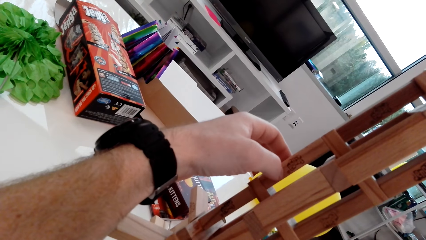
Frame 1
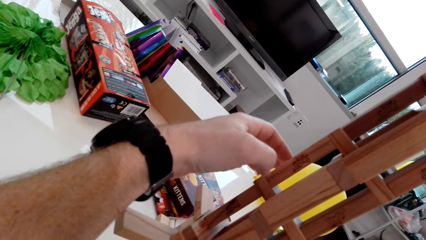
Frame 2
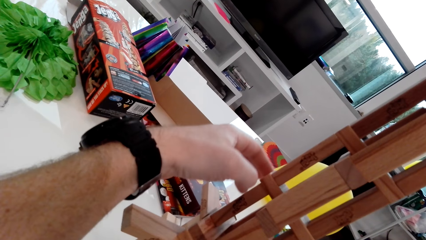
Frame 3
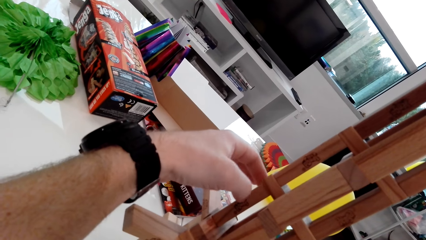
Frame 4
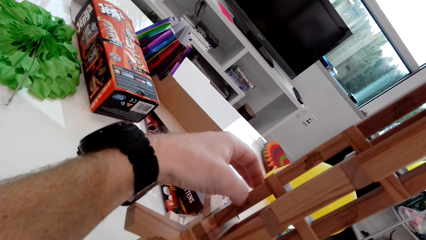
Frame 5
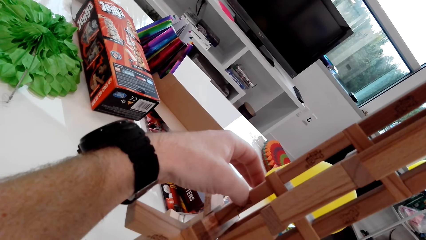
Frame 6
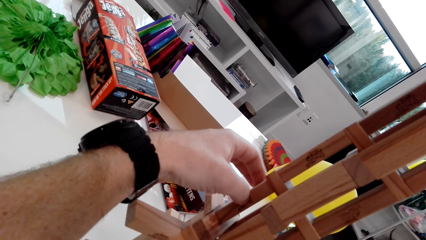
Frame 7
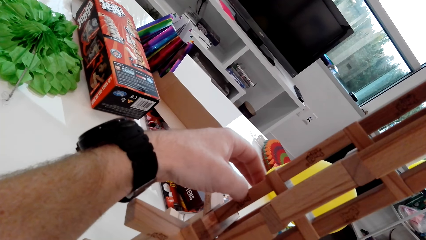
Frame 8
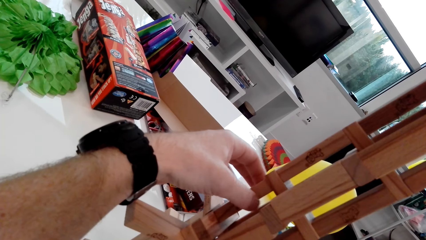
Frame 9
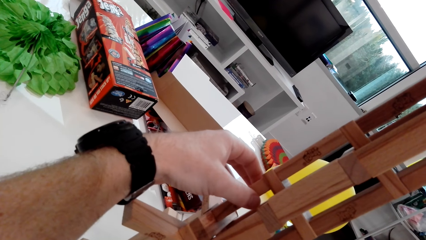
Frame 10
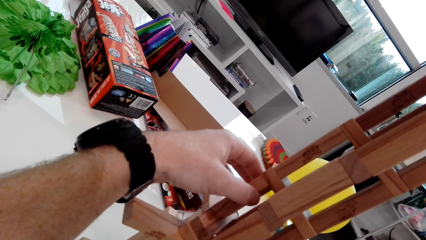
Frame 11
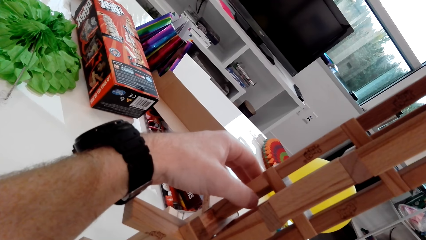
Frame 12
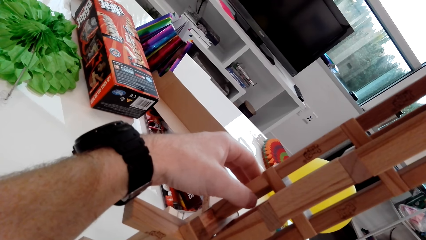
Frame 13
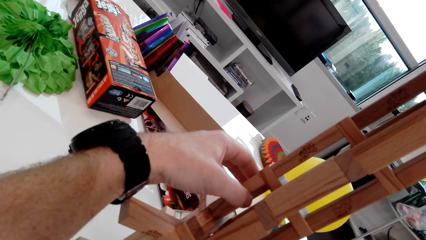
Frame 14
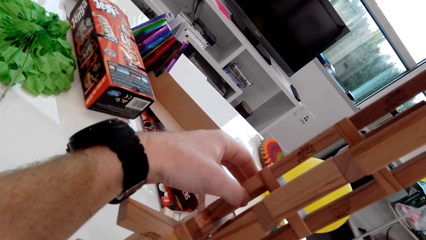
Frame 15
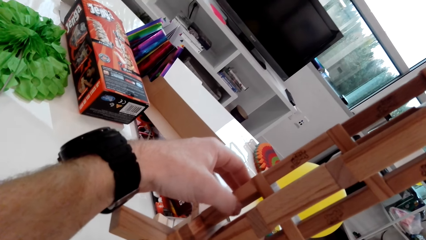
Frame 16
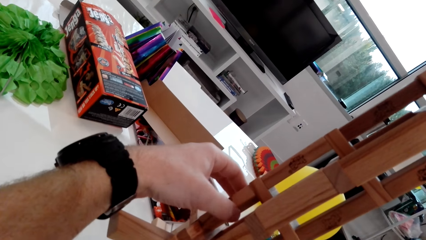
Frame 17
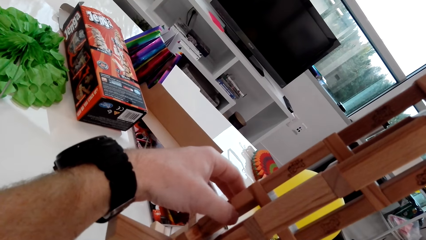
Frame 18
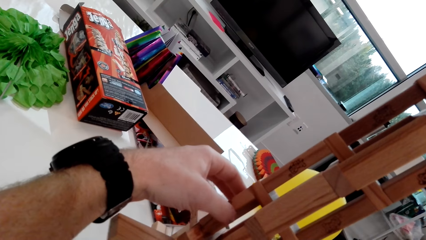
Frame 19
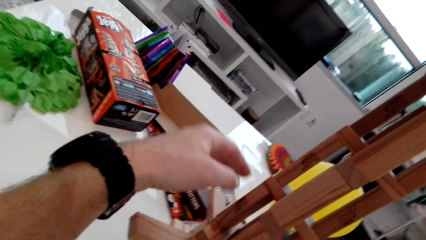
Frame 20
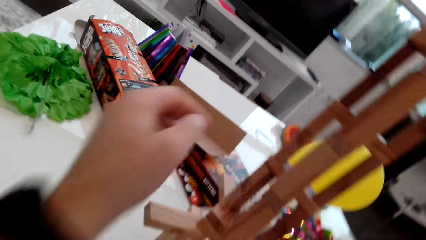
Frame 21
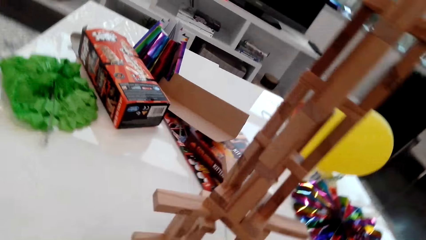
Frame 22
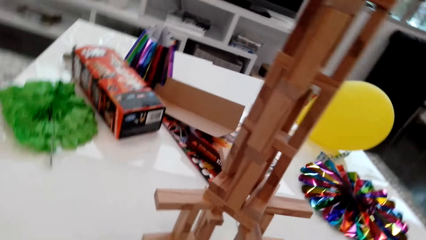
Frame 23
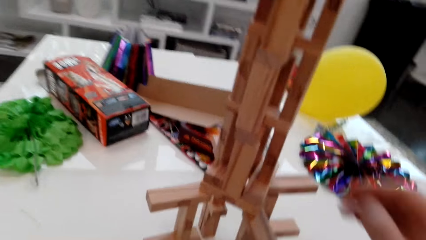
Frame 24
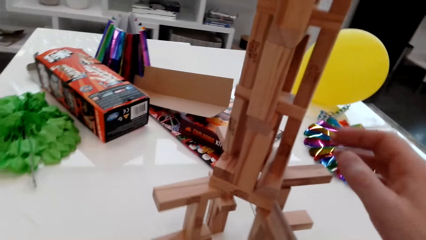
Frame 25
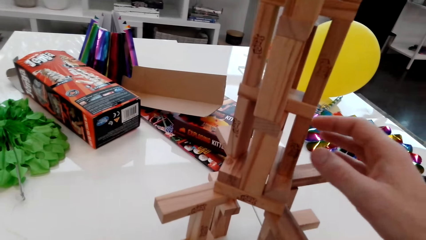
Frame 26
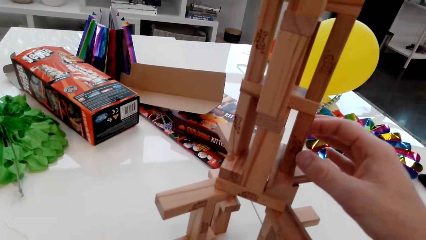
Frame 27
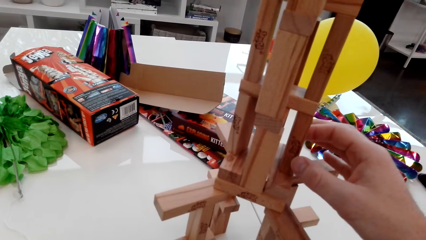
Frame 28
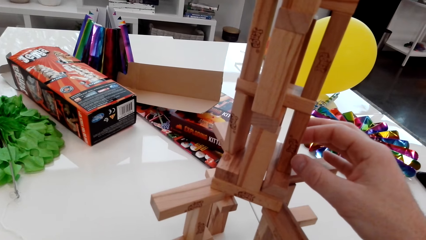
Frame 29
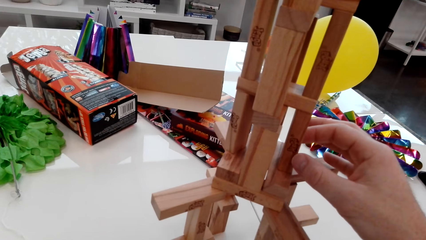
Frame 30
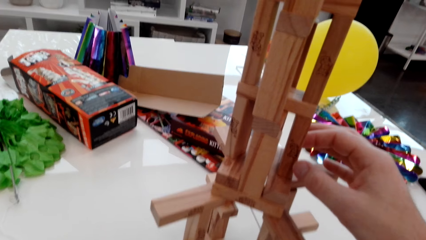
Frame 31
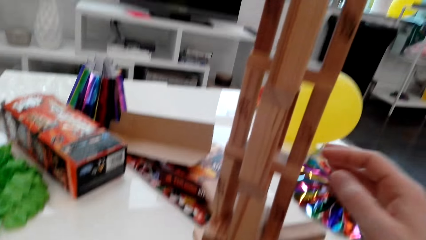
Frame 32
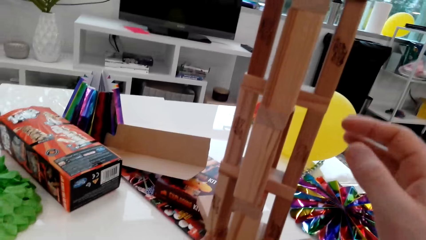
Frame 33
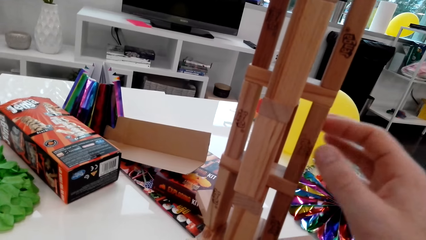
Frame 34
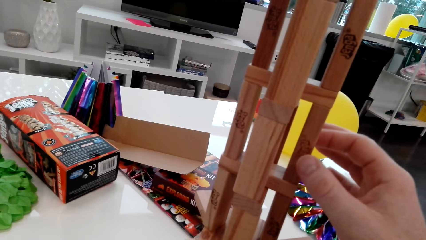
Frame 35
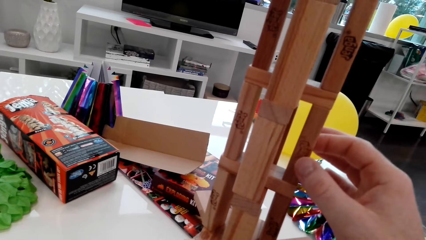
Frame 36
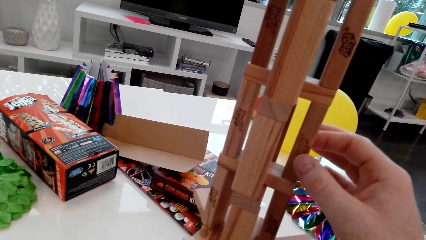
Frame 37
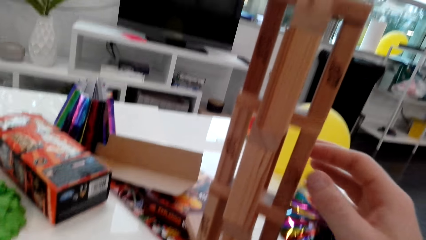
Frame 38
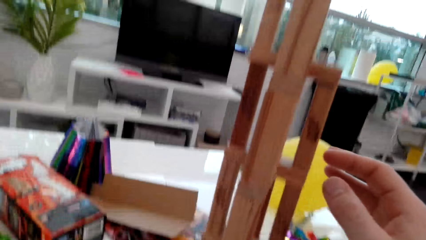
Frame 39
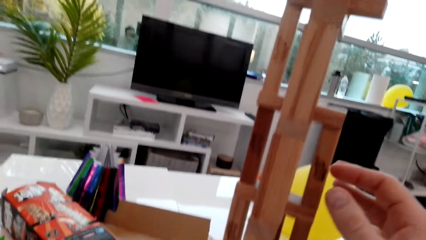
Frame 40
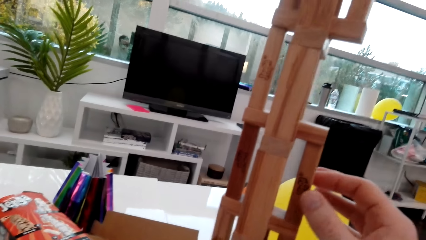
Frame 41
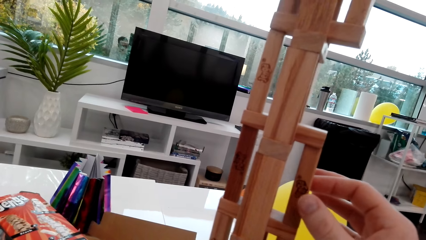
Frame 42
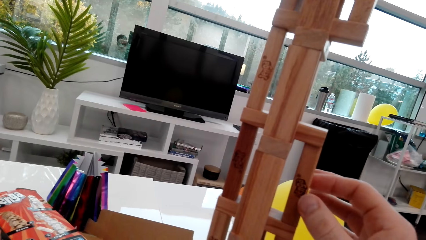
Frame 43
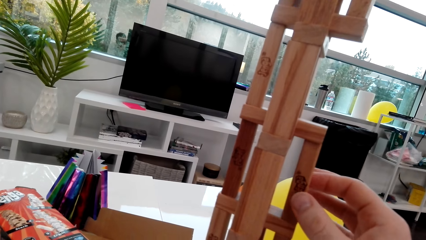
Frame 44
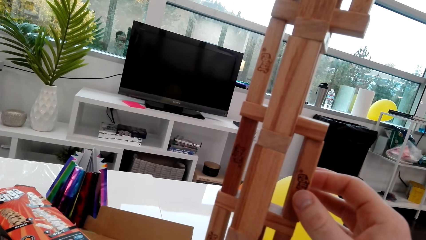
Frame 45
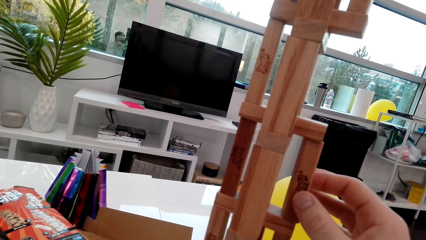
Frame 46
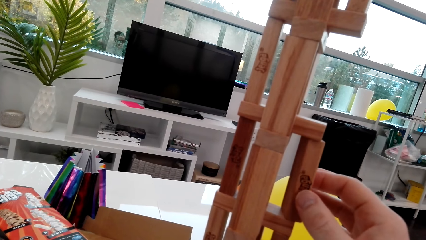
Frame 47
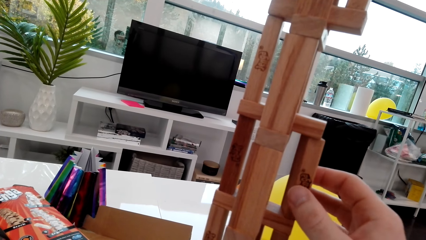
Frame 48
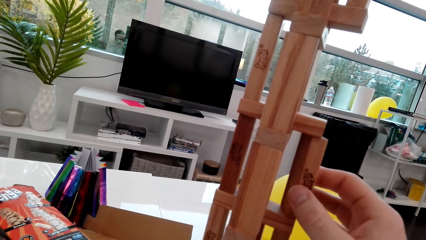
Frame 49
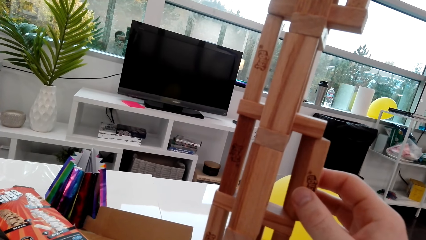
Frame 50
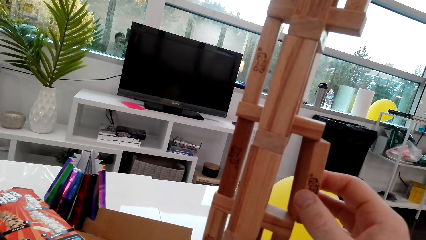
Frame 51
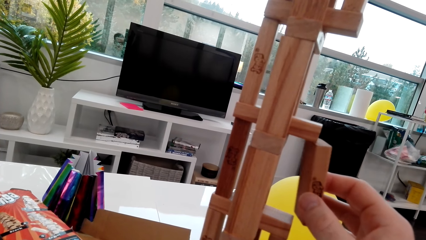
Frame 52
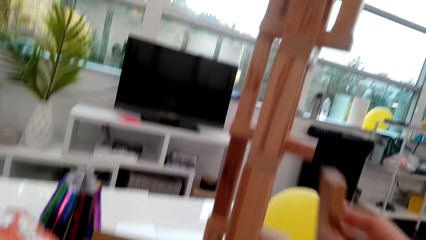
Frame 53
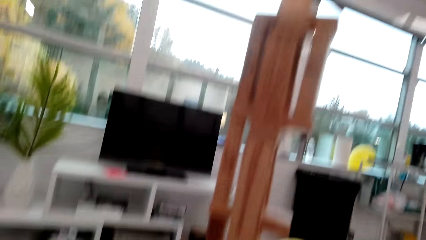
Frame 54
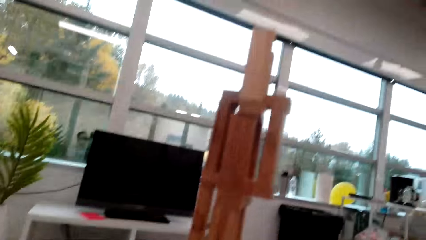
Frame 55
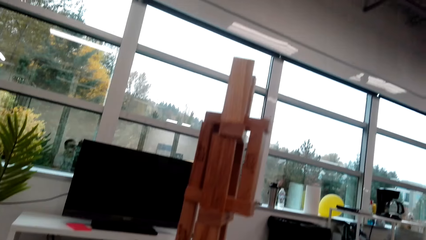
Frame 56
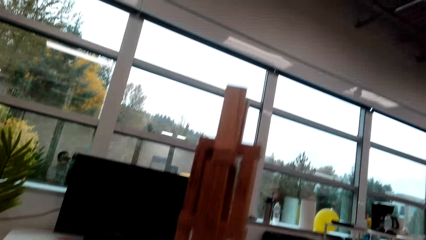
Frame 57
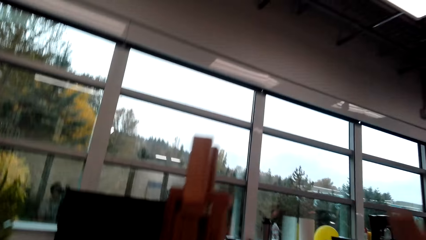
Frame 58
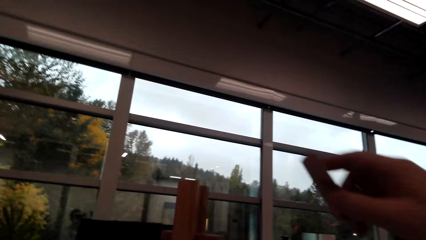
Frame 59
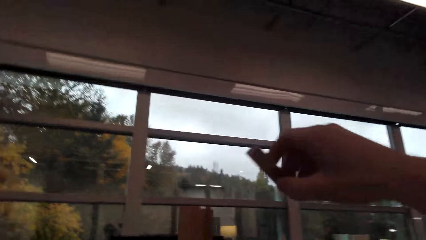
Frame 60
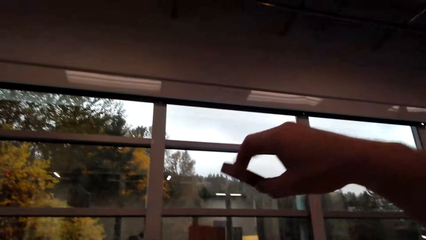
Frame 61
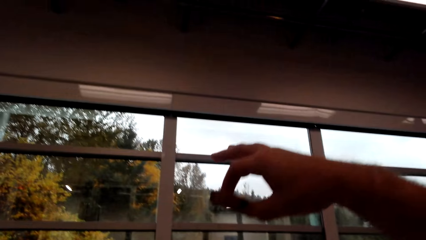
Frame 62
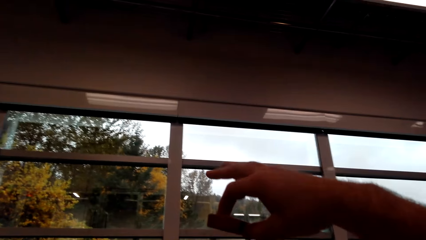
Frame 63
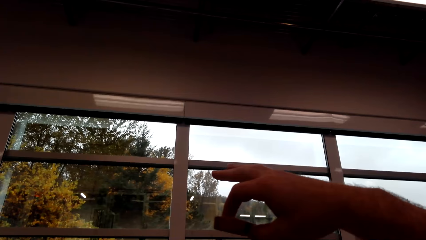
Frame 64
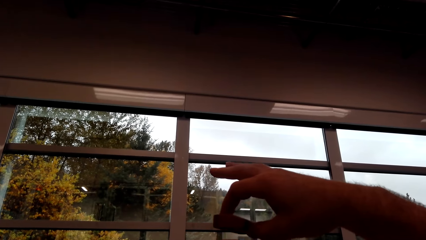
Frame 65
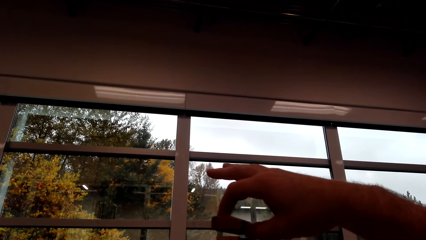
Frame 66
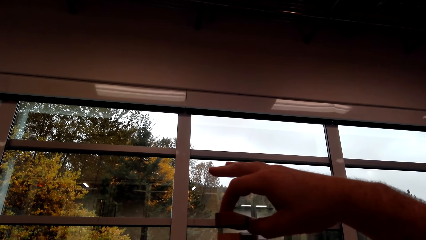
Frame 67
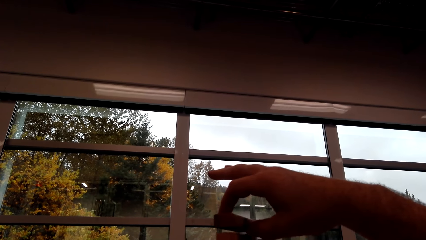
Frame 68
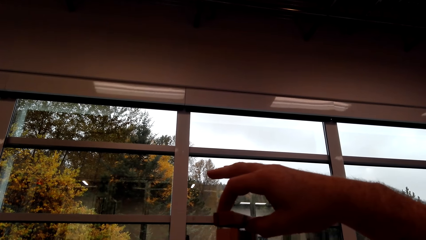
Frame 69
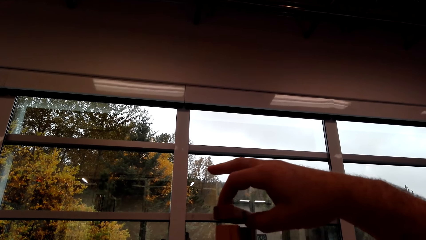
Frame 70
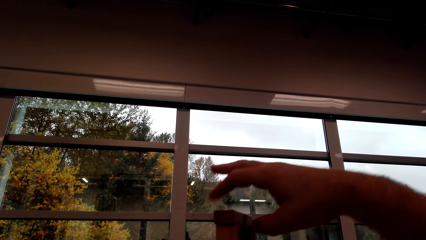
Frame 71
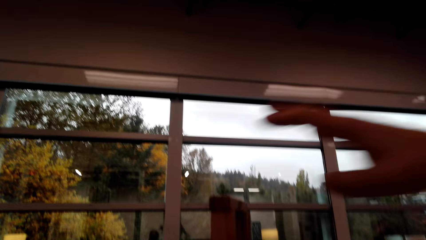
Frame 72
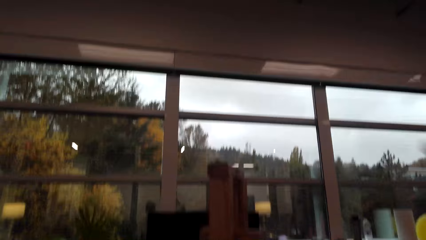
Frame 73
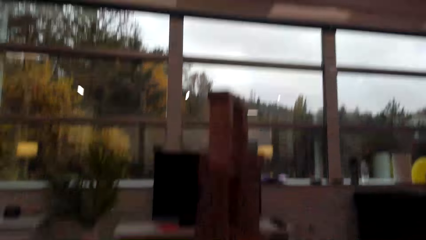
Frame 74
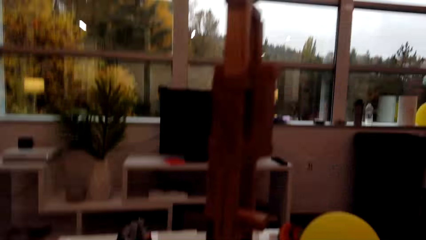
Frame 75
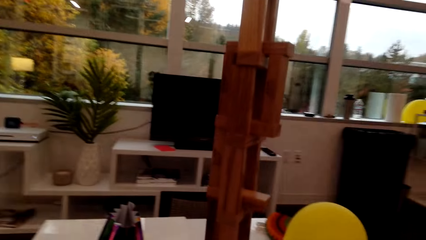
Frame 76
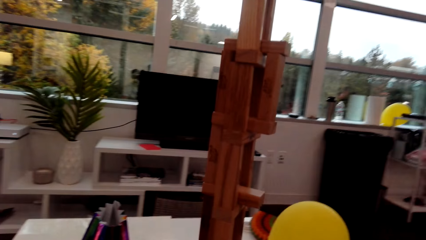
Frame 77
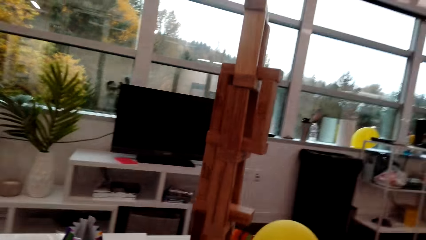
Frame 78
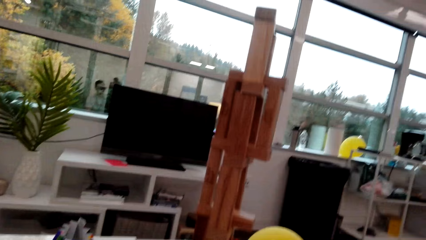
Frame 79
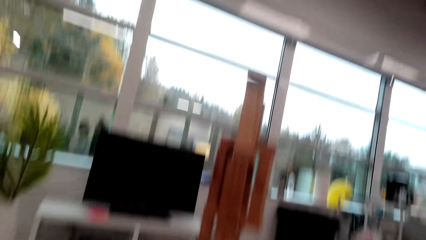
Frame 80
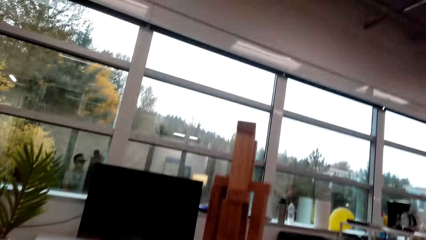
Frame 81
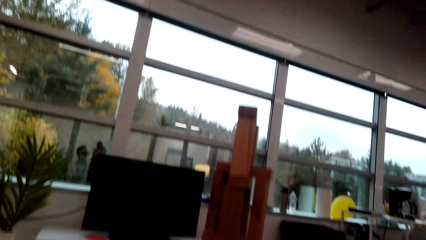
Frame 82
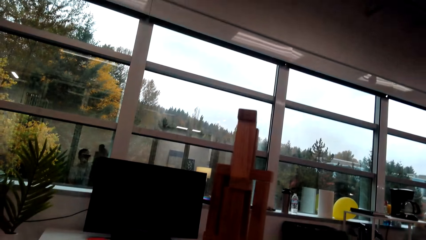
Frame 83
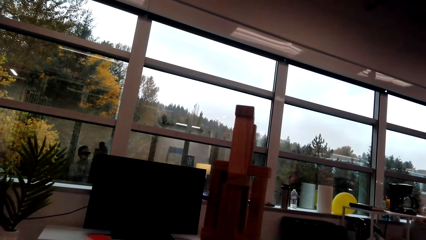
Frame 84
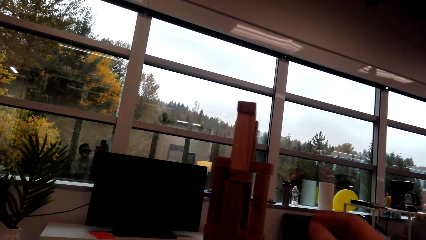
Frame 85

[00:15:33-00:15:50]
The camera wearer twists the cube around. They twist the cube around again. They remove the cube from the stack. They place the cube on top of the stack.
